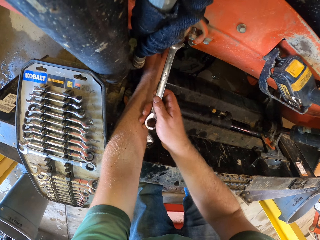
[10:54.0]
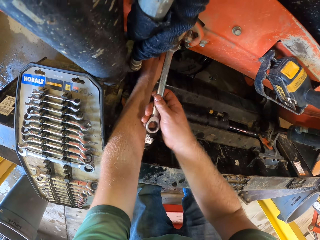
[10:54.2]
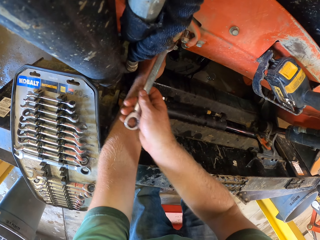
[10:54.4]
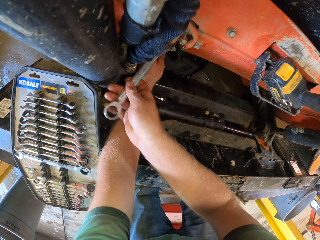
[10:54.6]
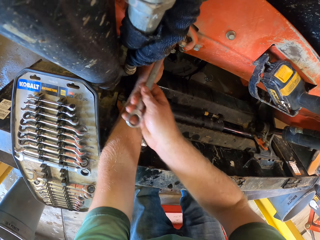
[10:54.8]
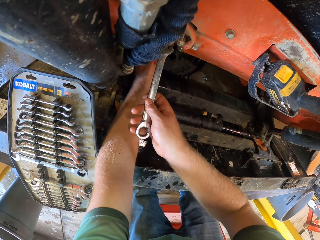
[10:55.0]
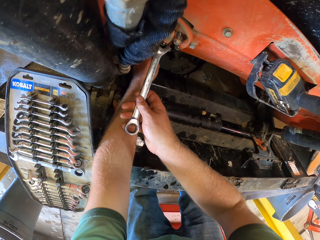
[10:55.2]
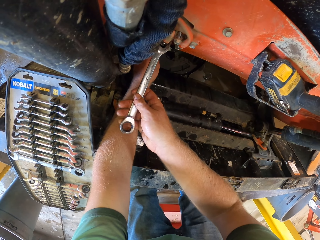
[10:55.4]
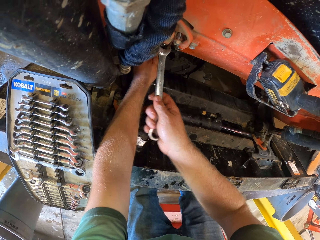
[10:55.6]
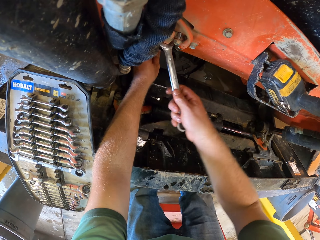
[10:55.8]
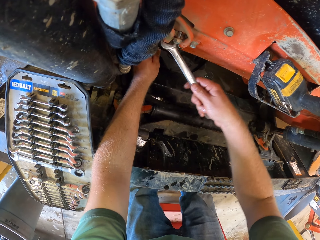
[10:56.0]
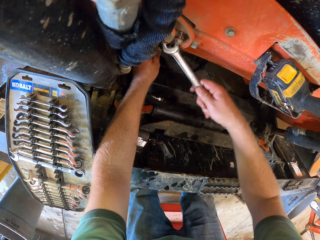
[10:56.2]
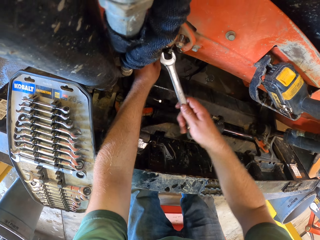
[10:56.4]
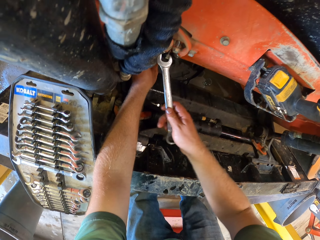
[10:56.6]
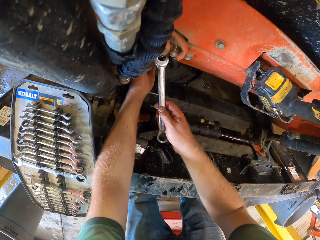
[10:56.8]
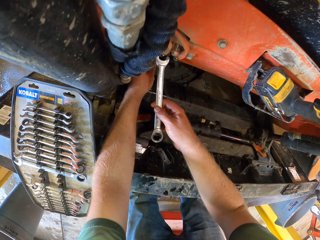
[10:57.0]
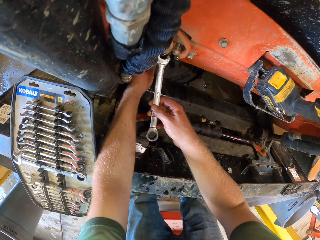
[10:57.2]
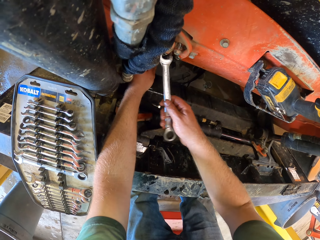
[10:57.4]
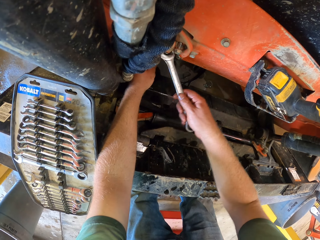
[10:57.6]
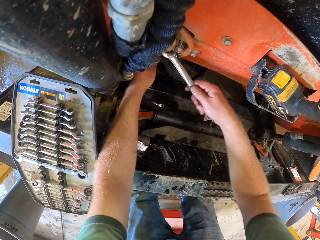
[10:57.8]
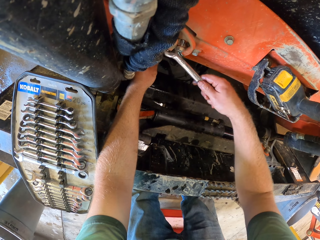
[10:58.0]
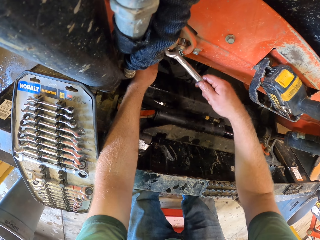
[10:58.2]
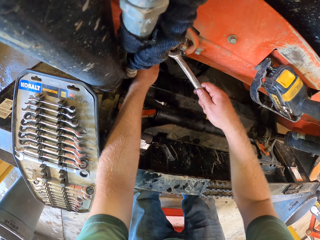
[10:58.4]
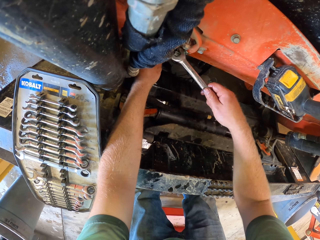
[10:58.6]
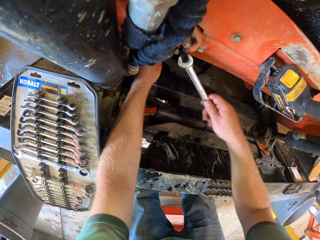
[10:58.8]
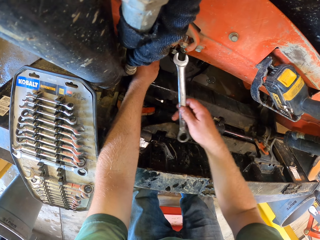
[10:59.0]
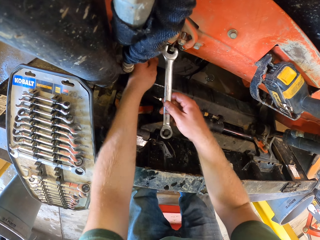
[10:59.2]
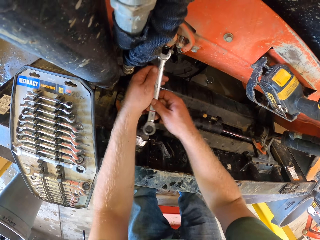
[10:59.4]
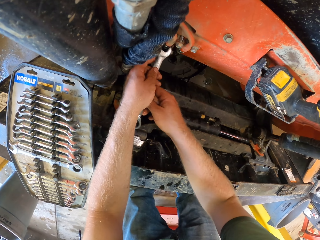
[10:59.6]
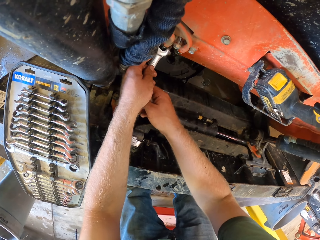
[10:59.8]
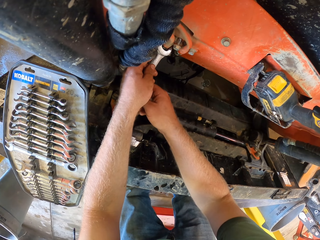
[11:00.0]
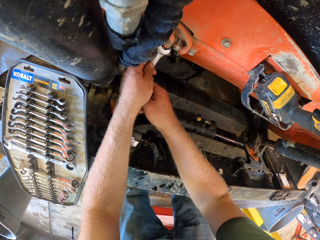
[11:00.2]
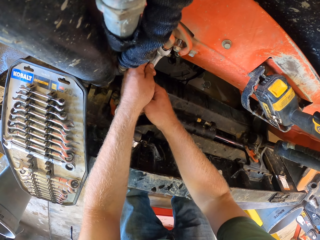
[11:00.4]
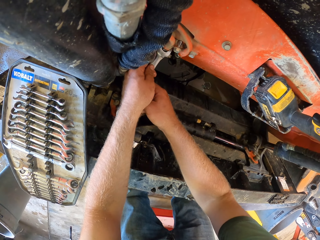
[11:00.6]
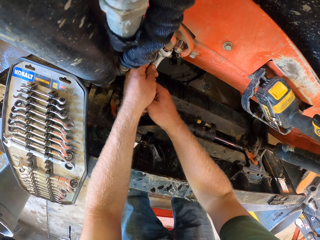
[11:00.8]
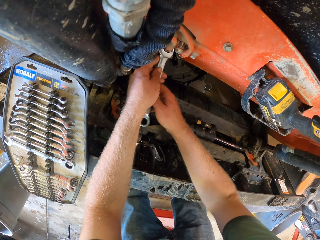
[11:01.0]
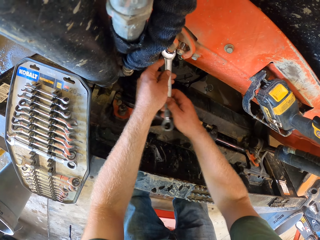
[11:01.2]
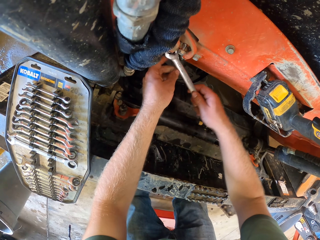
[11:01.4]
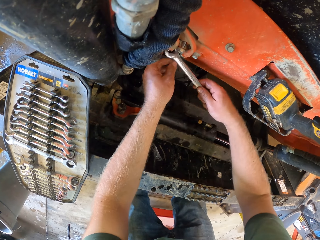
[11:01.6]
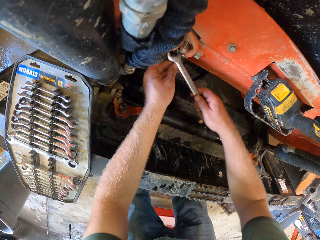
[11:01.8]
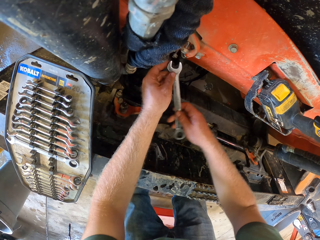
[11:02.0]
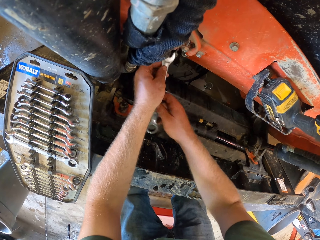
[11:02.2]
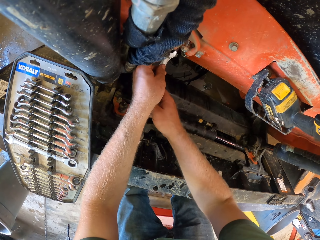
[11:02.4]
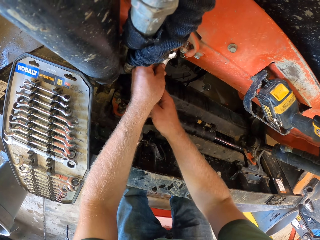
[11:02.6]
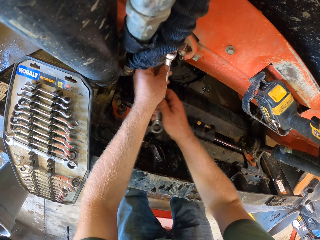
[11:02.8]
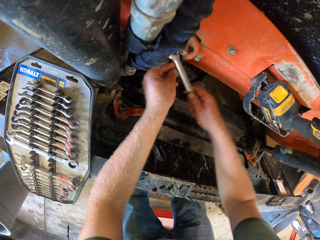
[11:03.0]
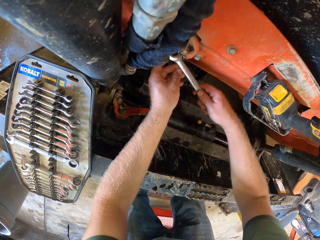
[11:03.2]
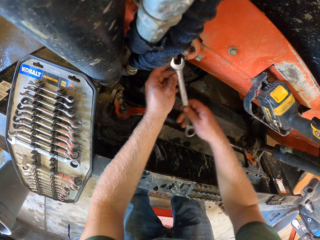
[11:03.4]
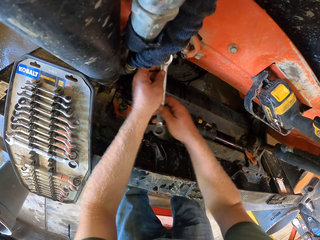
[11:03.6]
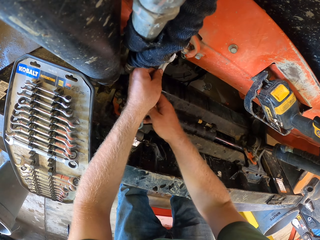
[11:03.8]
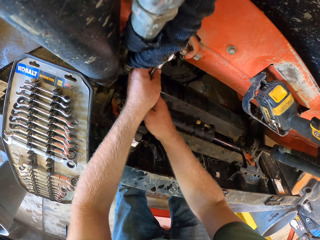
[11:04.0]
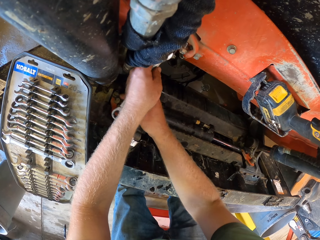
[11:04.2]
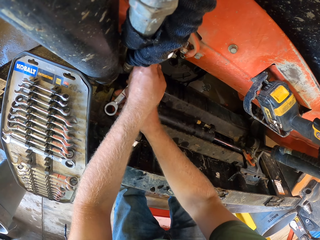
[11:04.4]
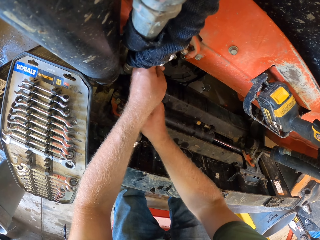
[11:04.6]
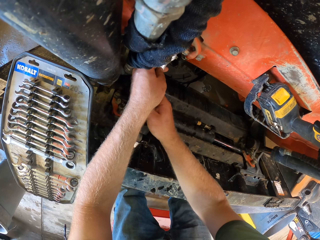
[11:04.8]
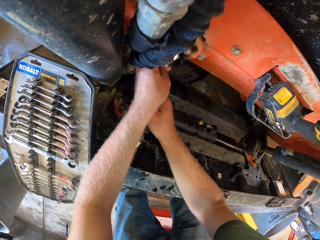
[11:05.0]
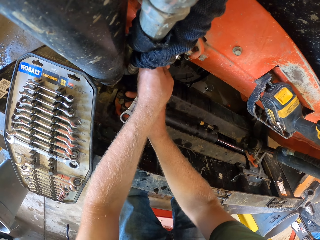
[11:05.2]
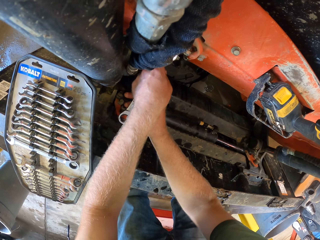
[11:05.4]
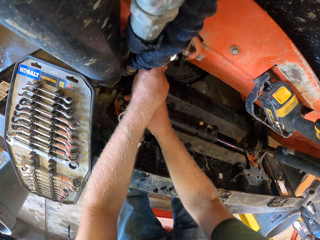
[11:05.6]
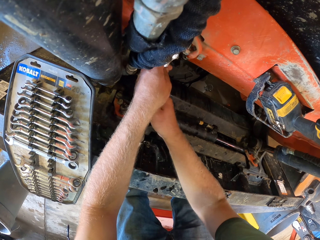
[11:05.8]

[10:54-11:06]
The camera wearer tightens the nut on the truck with the spanner in his right hand. He holds the pipe with both hands. He holds the spanner with both hands. He tightens the nut on the truck with the spanner in both hands.

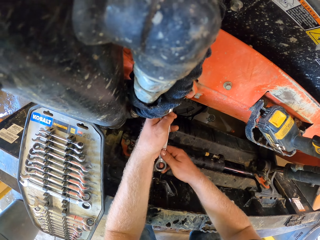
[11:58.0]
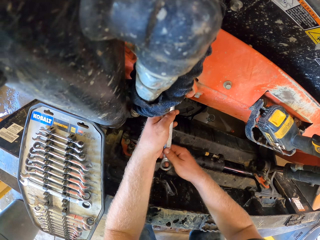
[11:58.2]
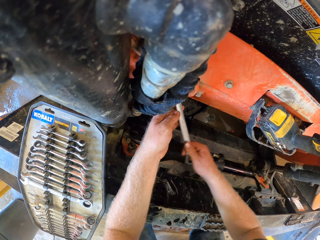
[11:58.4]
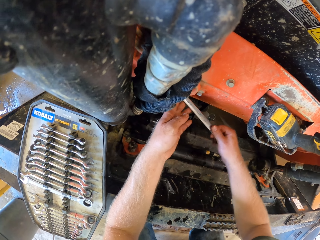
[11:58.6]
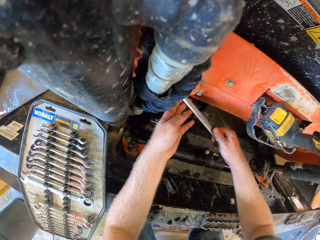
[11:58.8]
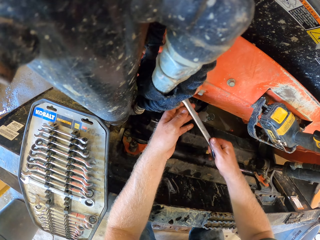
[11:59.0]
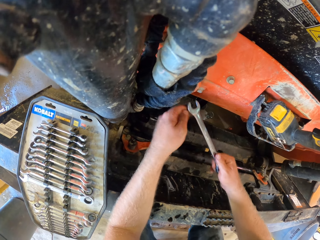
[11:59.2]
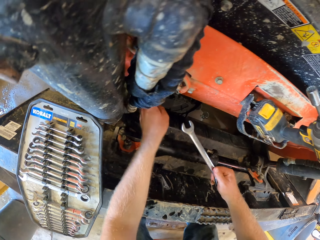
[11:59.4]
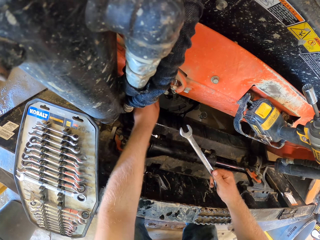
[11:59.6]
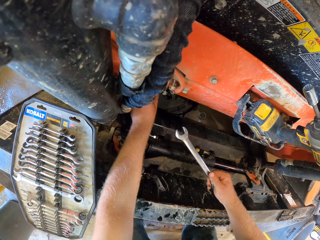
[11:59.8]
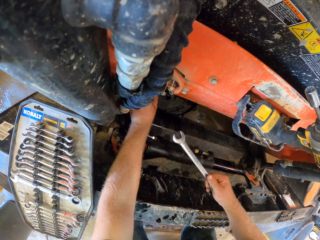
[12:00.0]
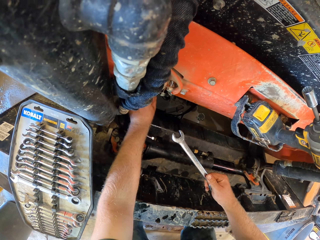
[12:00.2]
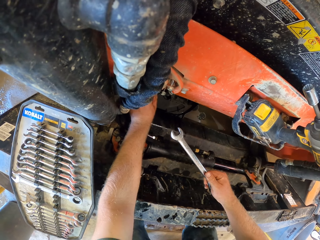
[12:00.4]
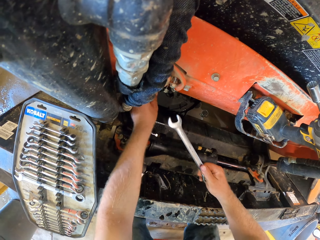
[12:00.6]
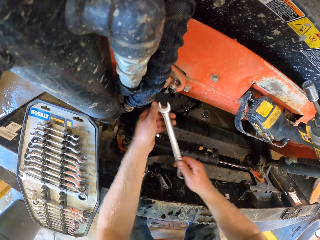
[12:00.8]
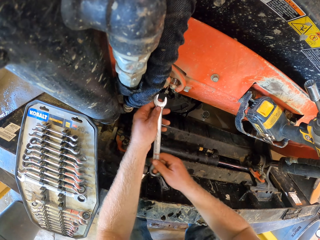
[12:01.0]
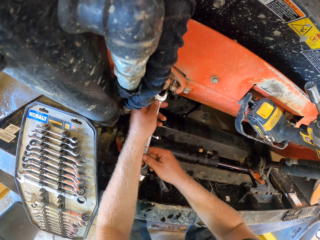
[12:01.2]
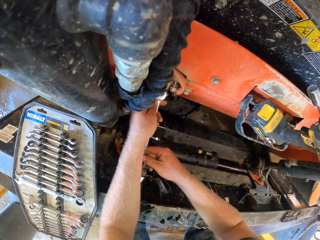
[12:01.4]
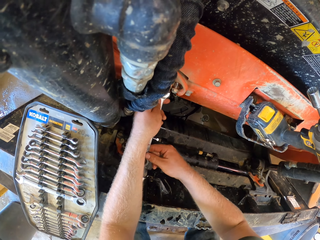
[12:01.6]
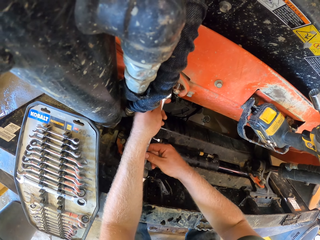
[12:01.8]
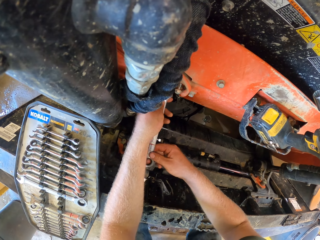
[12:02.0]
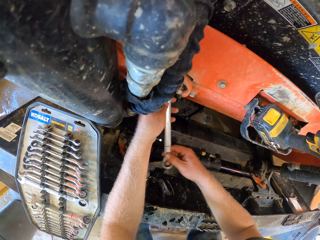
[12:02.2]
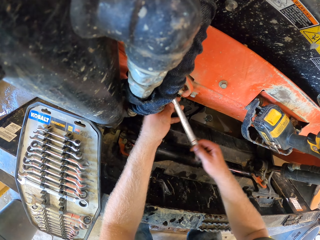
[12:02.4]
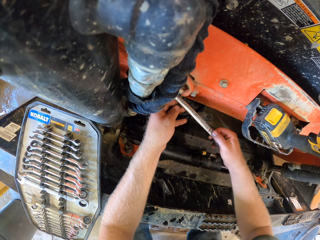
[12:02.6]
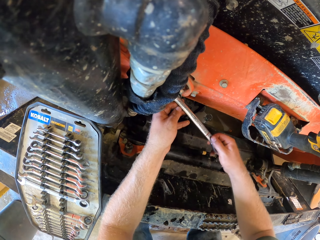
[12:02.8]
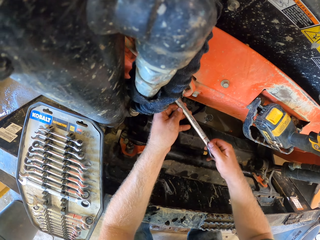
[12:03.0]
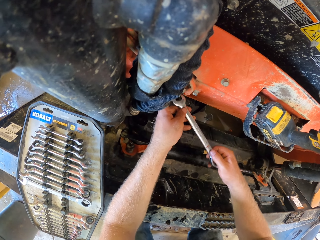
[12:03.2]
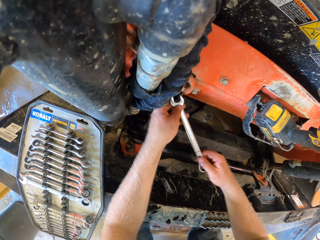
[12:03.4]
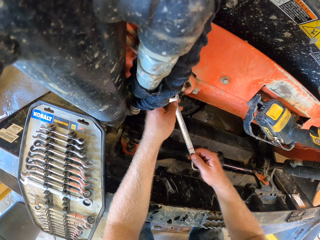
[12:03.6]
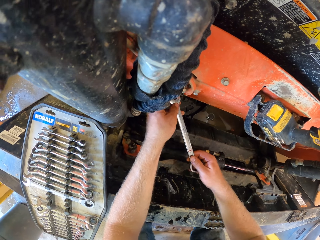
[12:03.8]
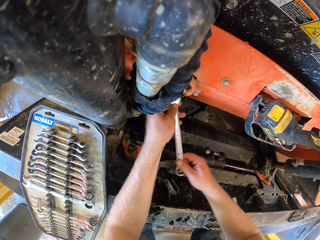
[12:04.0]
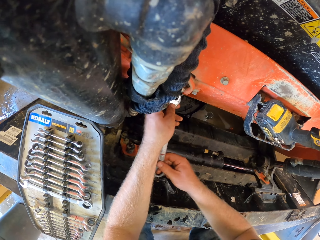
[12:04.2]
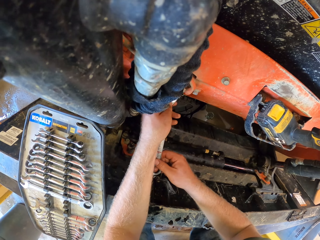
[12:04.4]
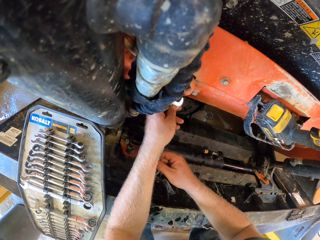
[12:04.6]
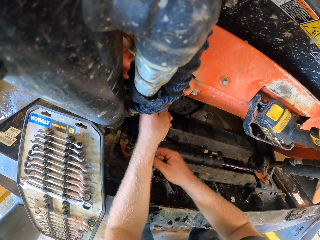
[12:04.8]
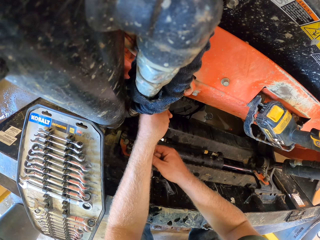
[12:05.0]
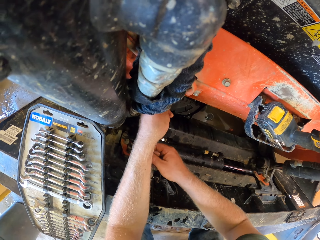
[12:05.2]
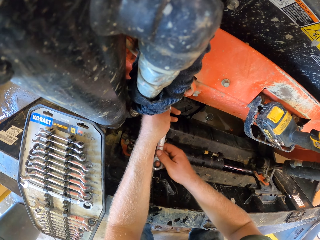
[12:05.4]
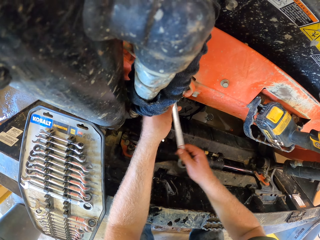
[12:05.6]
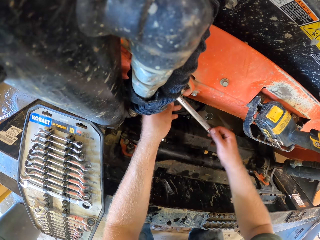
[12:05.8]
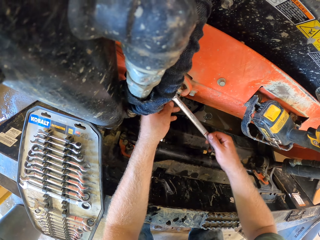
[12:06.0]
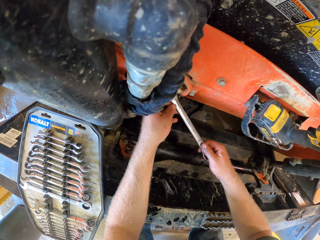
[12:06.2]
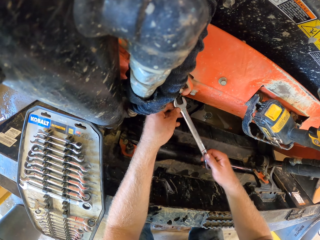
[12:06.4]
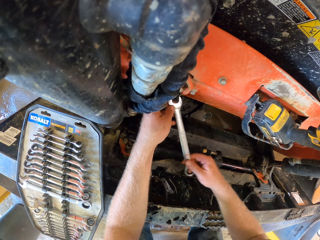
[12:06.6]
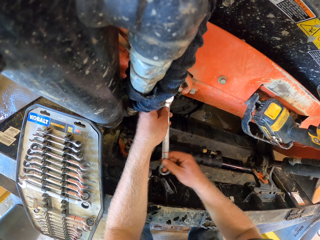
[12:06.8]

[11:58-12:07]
The camera wearer touches the nut with his left hand. He holds the nut spanner with both hands. He tightens the nut on the truck with the spanner in both hands. He holds the nut spanner with both hands again.
